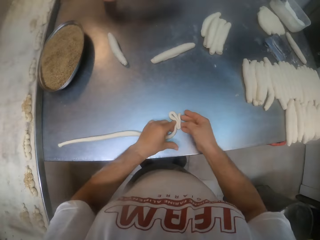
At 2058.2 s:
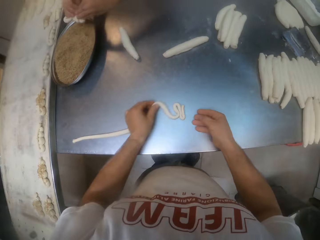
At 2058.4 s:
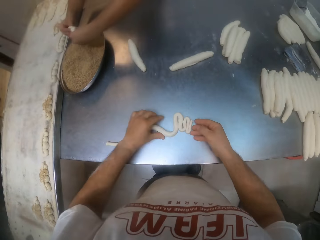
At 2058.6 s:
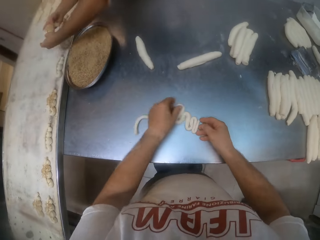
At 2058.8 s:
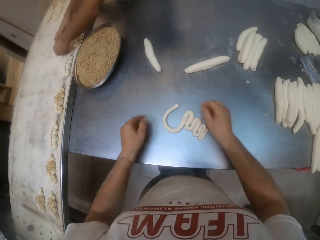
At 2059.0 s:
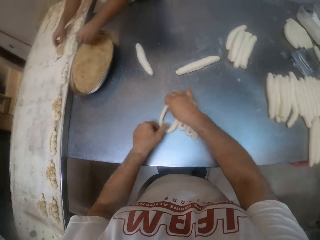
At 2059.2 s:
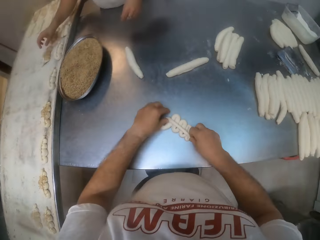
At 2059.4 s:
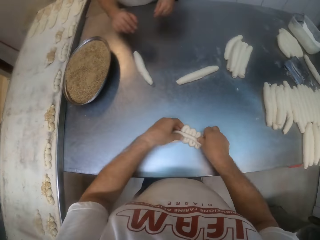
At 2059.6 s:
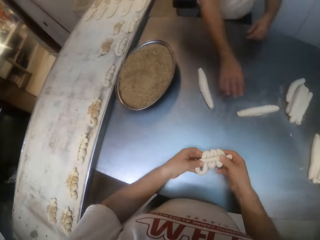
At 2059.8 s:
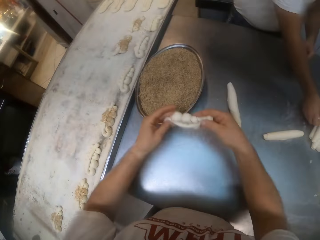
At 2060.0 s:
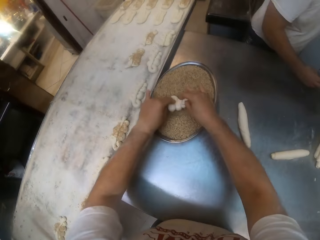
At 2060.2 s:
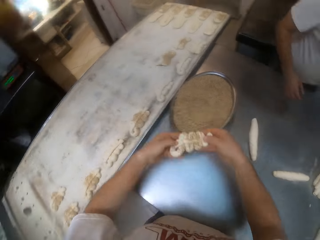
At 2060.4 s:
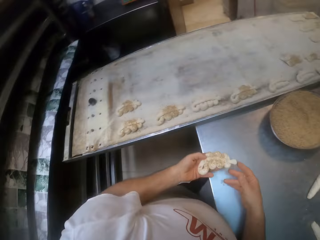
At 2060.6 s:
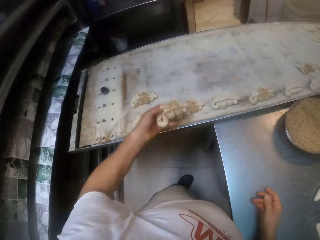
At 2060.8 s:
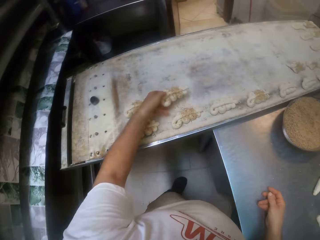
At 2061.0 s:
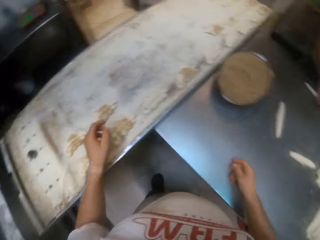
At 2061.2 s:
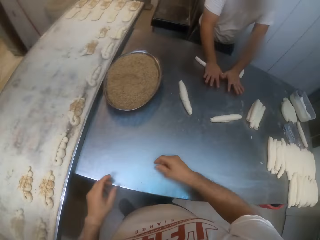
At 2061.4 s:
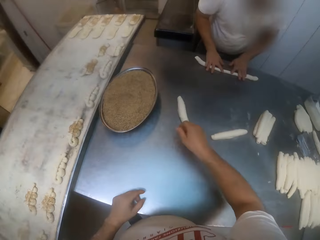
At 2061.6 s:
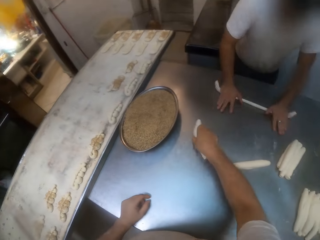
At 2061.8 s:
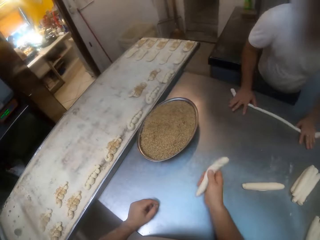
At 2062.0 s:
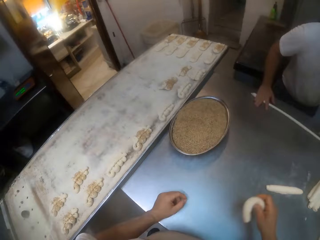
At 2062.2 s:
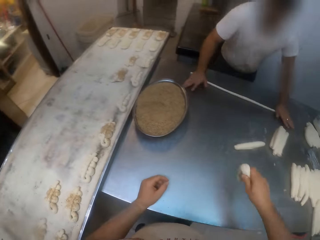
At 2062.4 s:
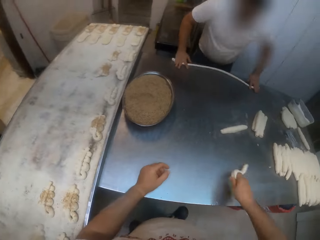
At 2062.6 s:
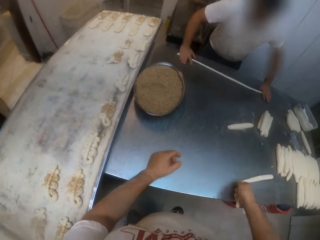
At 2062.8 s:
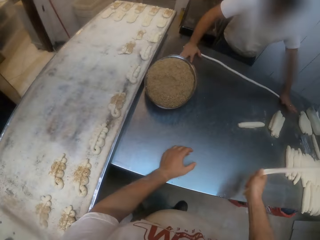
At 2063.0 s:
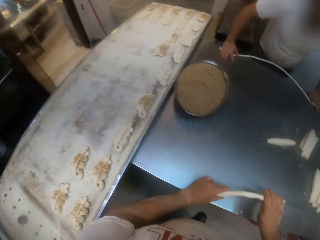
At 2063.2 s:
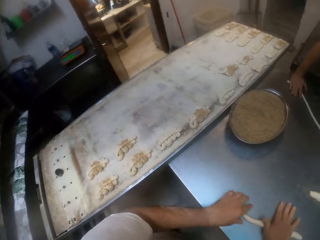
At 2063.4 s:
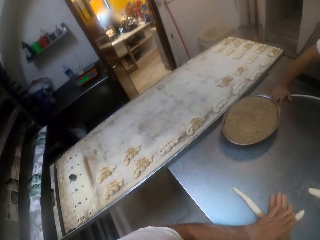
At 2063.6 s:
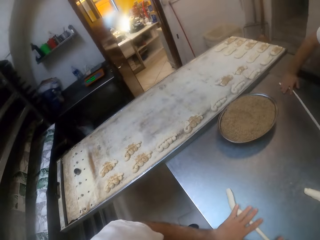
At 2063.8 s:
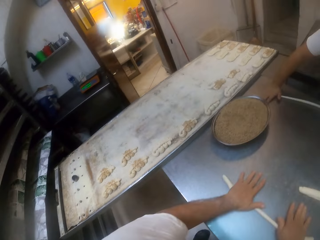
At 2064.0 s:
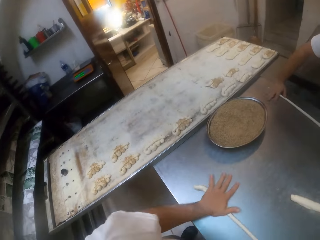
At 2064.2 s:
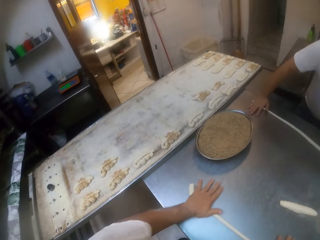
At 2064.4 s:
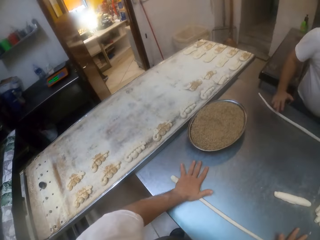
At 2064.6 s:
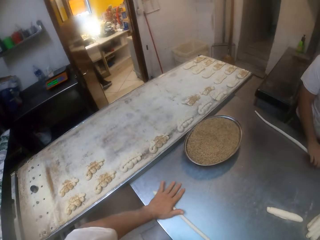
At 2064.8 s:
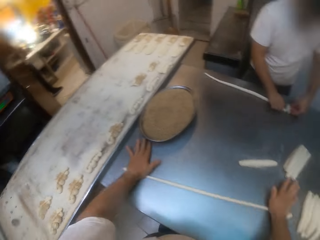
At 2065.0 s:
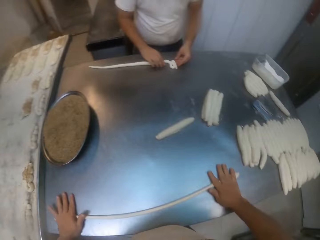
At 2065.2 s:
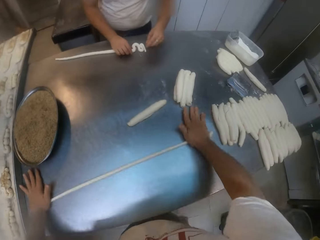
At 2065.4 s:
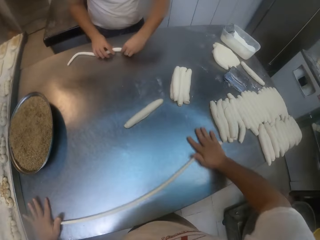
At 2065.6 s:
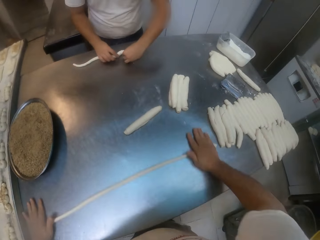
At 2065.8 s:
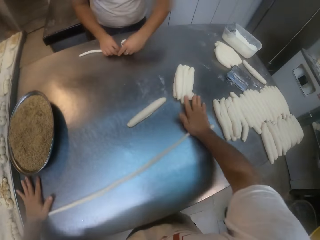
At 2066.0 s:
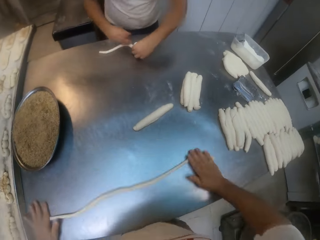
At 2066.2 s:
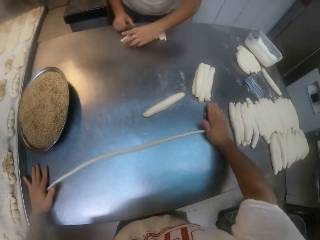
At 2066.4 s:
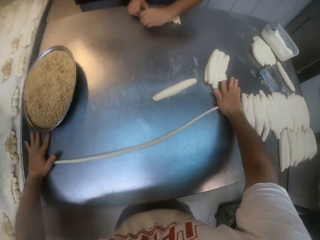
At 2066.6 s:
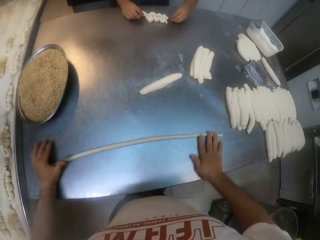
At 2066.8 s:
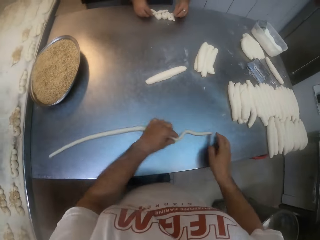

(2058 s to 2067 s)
The camera wearer folds the rolled dough on the table with both hands. The man puts the folded dough into the tray of steads with both hands and moves the dough from the stead tray to the baking tray with both hands. The camera wearer puts the folded dough into the tray of steads with both hands. He moves the dough from the stead tray to the baking tray with his left hand. The man rolls the rolled dough on the table with both hands. The camera wearer rolls the rolled dough on the table with both hands. The man folds the rolled dough on the table with both hands.

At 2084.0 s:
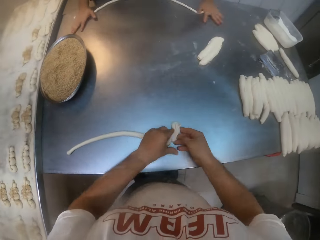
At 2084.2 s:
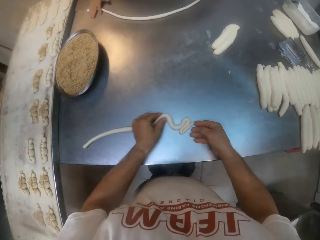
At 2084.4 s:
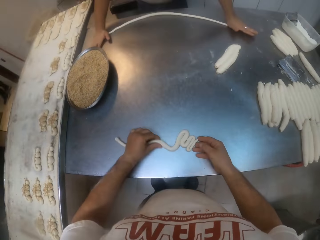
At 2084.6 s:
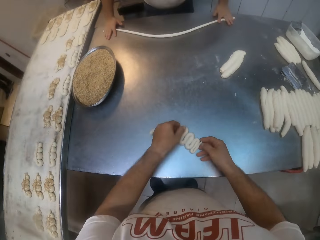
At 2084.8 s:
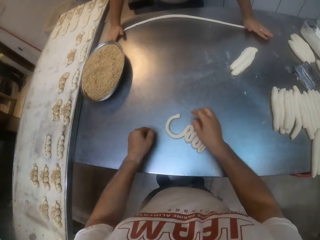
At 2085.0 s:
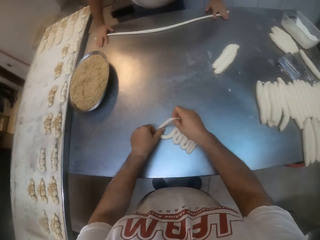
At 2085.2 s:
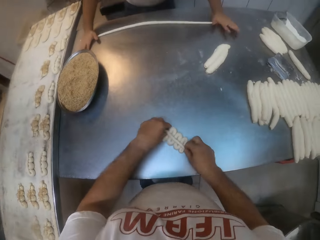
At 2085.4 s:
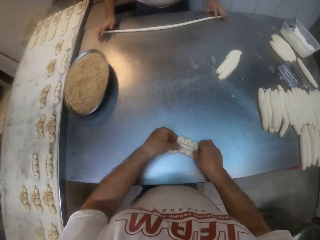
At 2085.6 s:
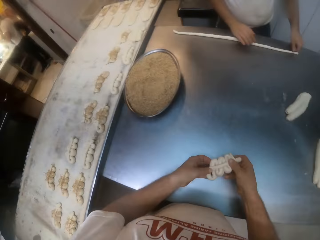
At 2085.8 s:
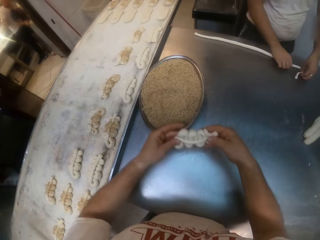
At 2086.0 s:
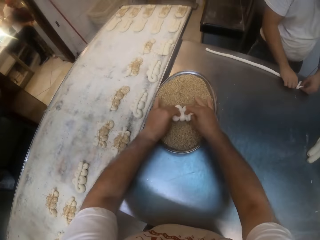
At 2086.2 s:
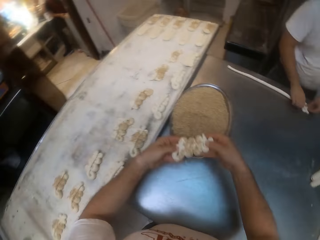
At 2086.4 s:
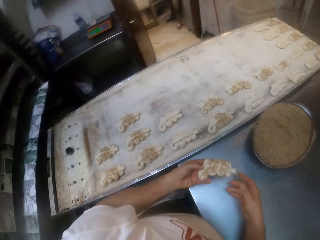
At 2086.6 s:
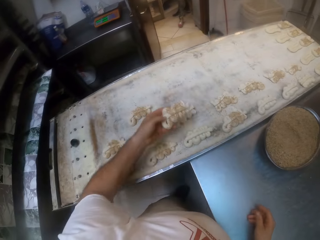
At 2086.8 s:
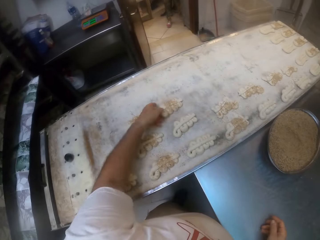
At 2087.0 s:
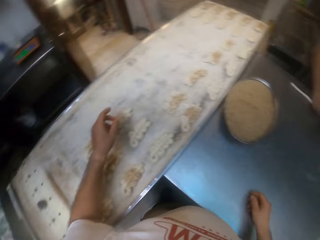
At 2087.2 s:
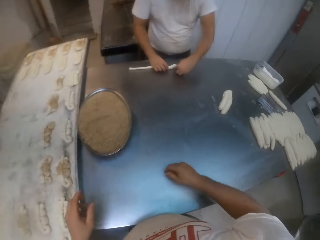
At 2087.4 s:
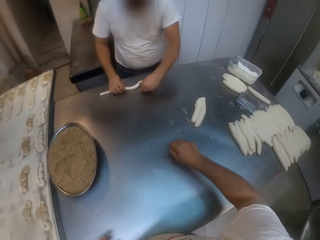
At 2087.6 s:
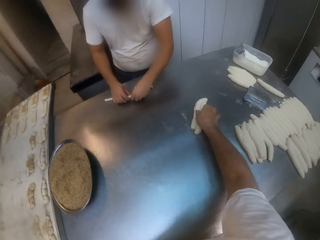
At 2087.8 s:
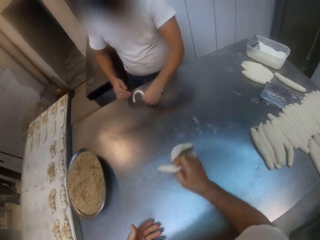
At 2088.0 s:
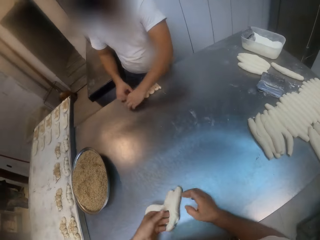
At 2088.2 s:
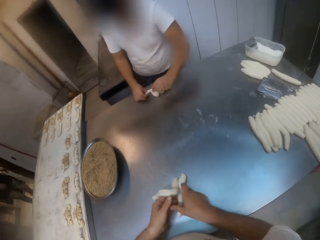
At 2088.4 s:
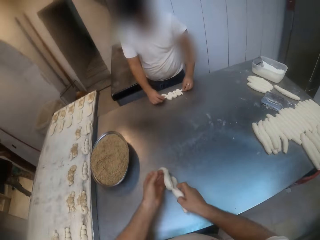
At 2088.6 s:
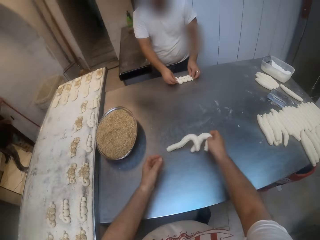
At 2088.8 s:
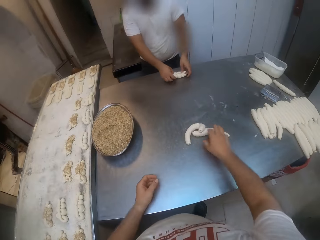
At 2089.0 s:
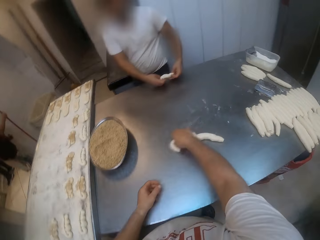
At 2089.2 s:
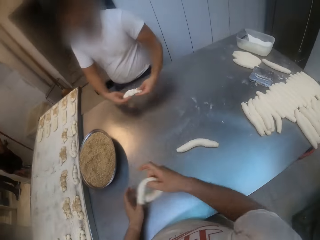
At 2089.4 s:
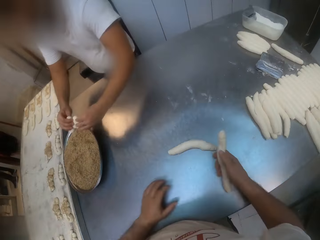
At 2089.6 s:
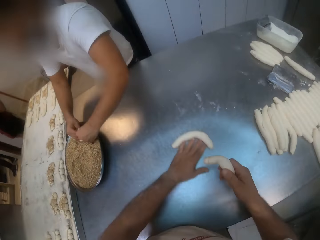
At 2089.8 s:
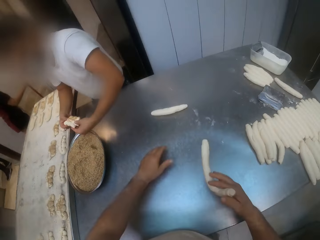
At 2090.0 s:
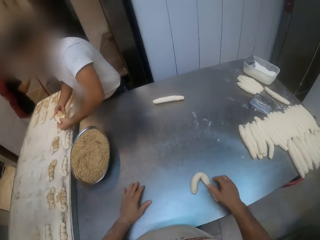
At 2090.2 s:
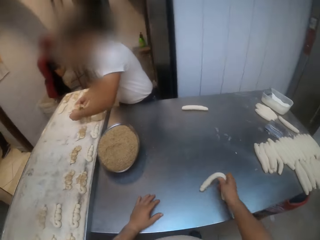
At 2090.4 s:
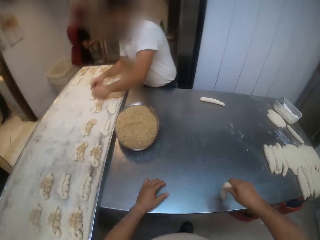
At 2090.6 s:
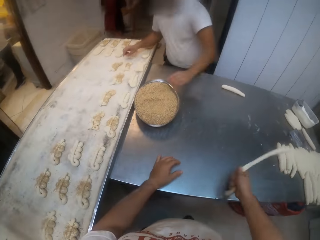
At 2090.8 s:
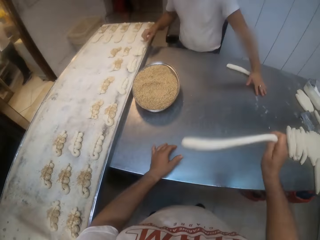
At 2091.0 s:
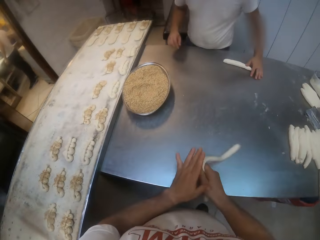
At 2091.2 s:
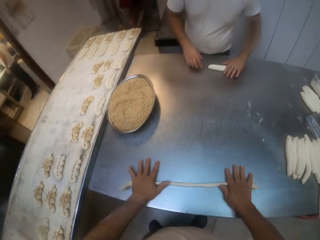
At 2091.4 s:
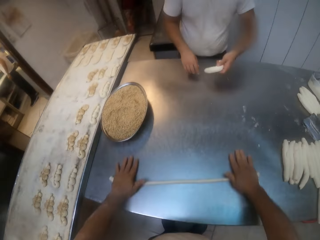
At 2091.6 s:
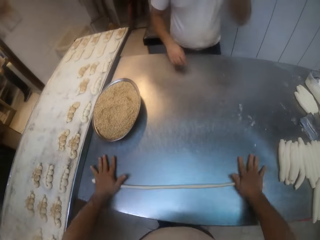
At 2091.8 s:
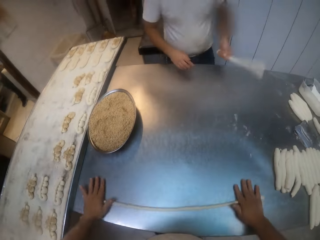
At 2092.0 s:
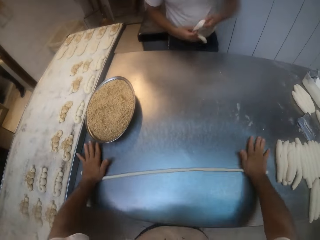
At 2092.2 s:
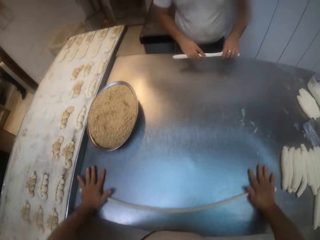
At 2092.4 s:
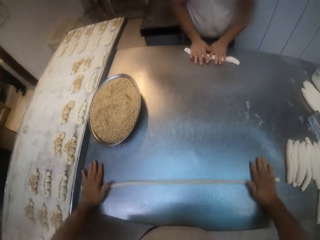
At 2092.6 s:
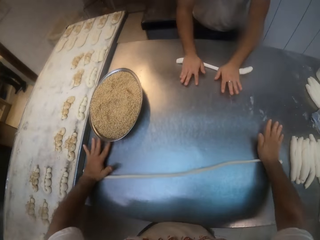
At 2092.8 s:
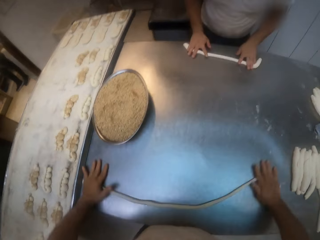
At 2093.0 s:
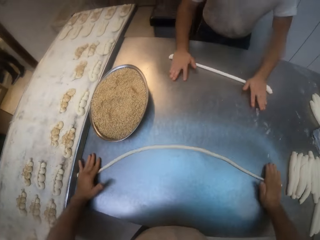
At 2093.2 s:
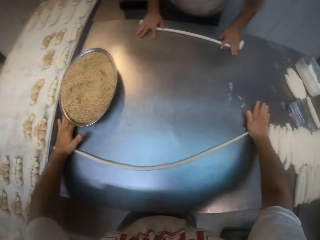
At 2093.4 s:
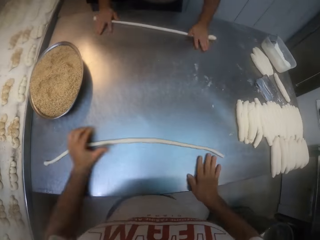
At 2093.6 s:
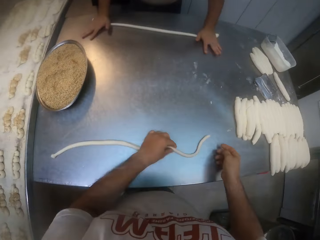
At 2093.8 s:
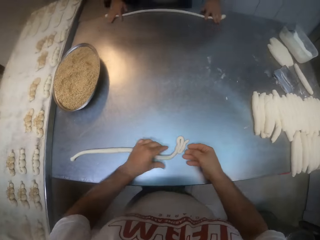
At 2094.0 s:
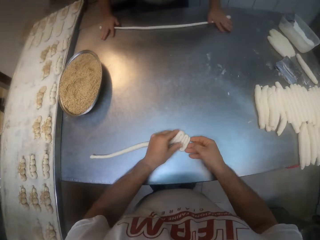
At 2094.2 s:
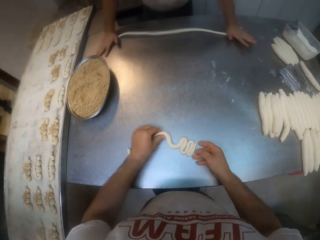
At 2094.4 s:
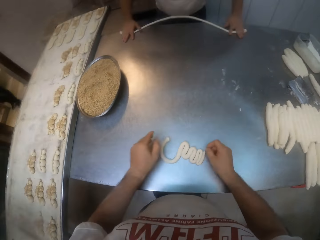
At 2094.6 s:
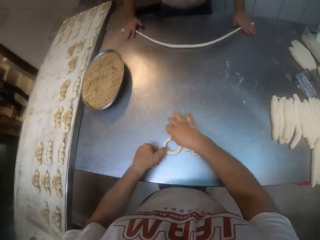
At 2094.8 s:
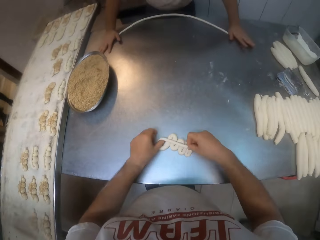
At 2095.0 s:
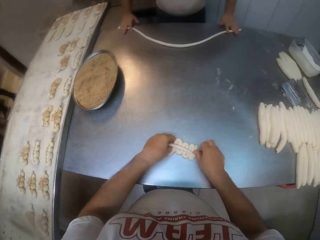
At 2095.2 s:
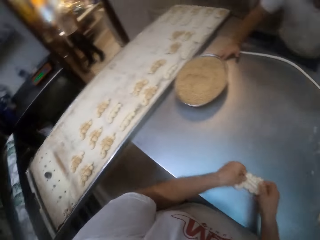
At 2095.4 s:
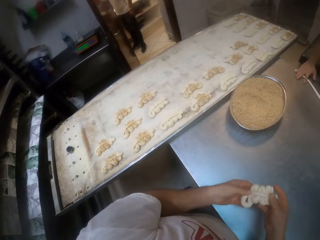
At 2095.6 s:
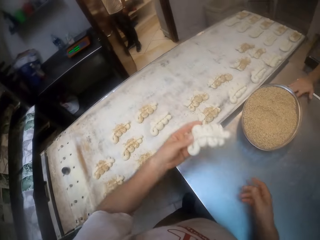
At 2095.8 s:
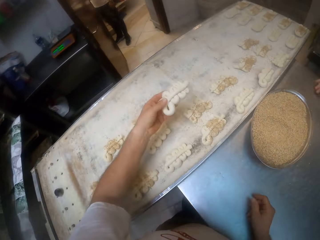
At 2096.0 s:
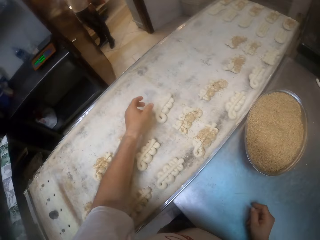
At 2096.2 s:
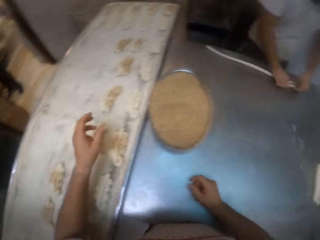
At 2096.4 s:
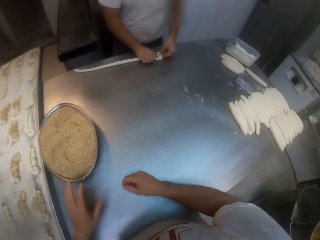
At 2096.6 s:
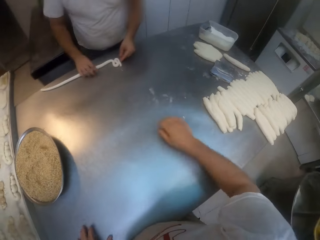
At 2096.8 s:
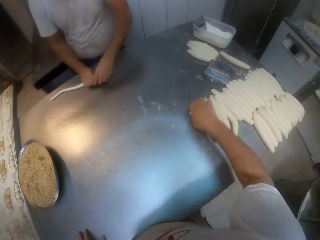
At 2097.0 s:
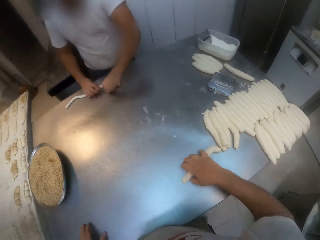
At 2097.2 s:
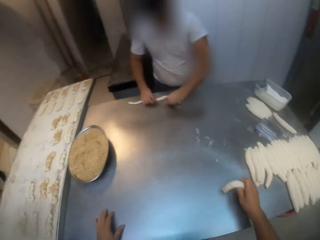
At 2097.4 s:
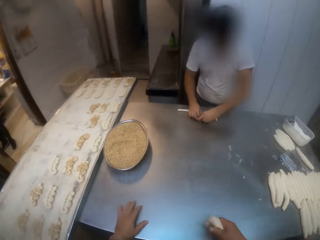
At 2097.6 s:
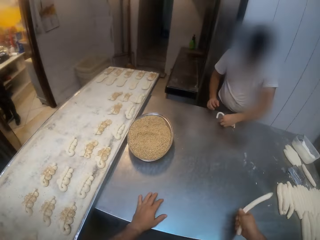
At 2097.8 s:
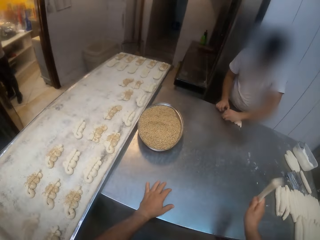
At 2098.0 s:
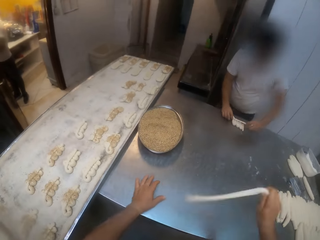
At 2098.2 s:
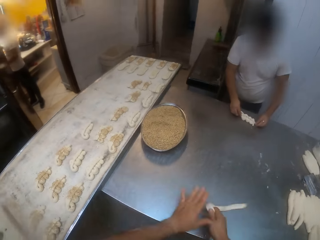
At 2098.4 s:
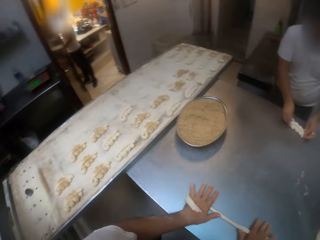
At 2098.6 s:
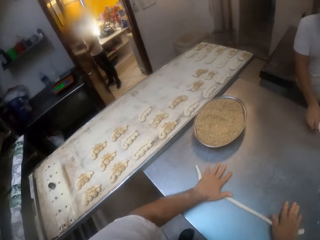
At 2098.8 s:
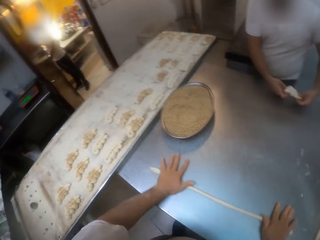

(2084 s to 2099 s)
The camera wearer folds the rolled dough on the table with both hands. He puts the folded dough into the tray of steads with both hands. He moves the dough from the stead tray to the baking tray with his left hand. The man folds the rolled dough on the table with both hands, puts the folded dough into the tray of steads with both hands and moves the dough from the stead tray to the baking tray with his hands. The camera wearer rolls the rolled dough on the table with both hands. The man rolls the rolled dough on the table with both hands. The camera wearer folds the rolled dough on the table with both hands. He moves the folded dough to the baking tray with his left hand. The man folds the rolled dough on the table with both hands. The camera wearer rolls the rolled dough on the table with both hands.
